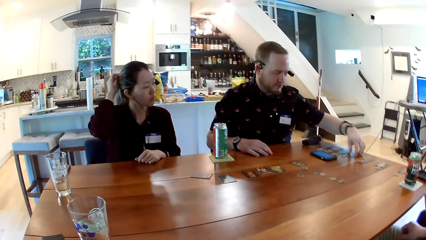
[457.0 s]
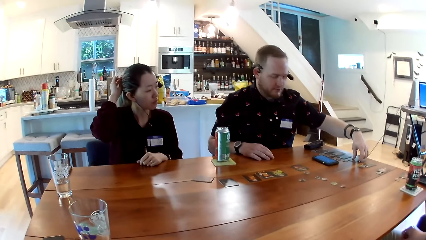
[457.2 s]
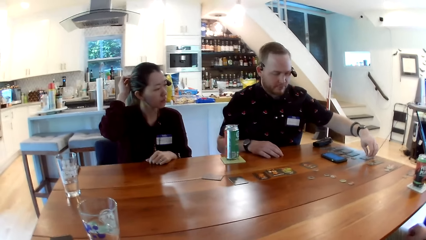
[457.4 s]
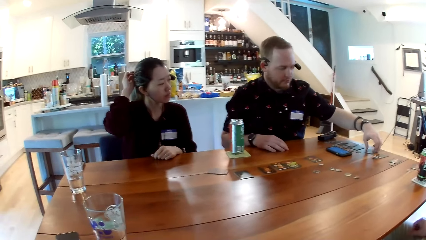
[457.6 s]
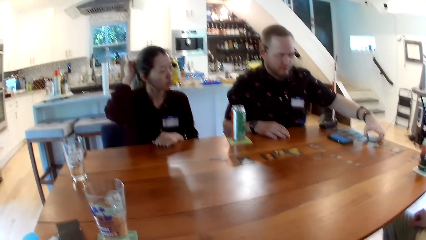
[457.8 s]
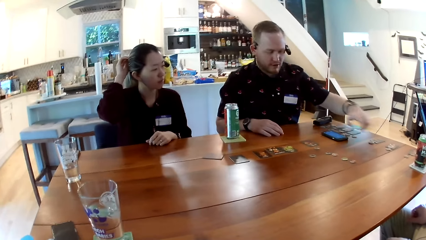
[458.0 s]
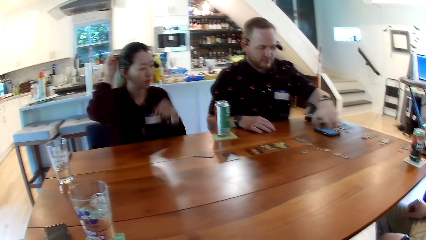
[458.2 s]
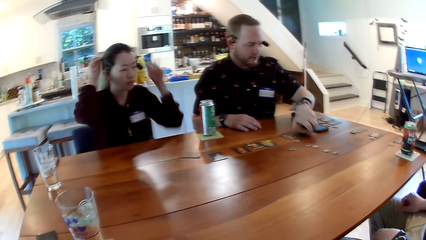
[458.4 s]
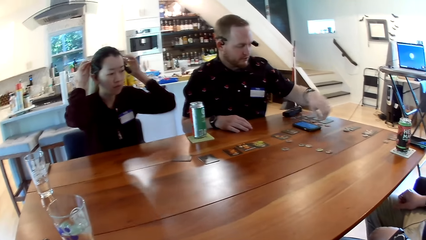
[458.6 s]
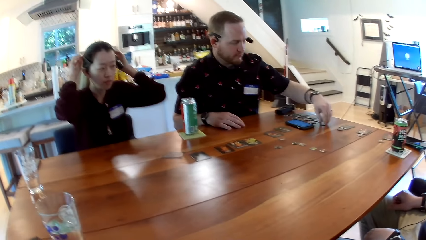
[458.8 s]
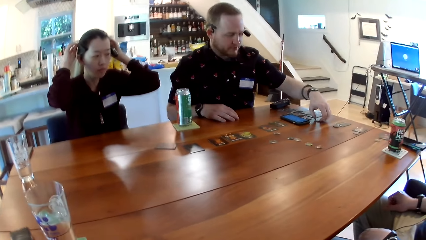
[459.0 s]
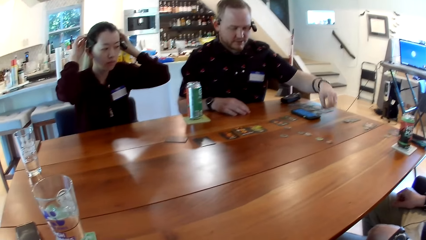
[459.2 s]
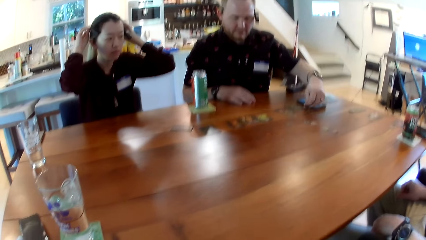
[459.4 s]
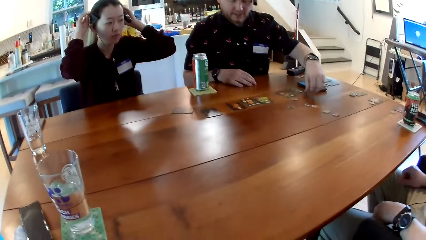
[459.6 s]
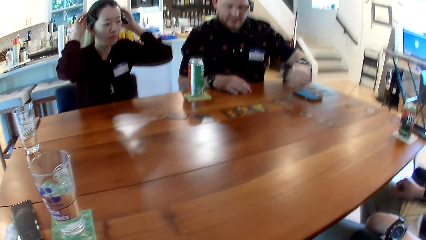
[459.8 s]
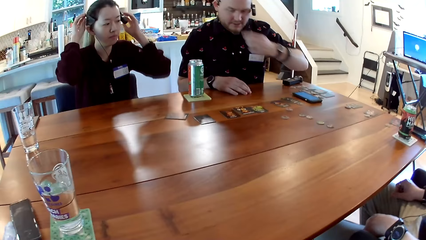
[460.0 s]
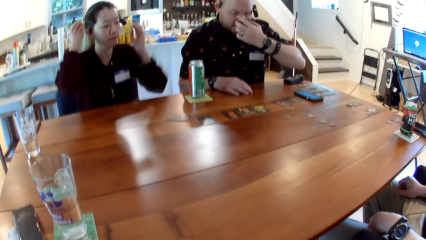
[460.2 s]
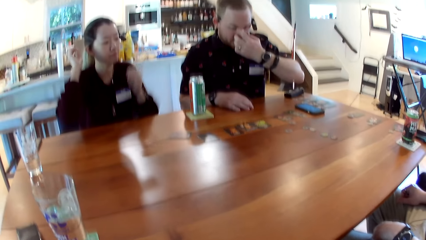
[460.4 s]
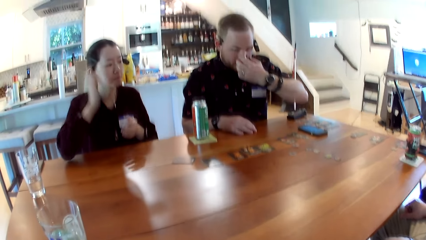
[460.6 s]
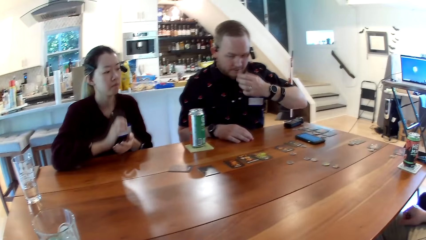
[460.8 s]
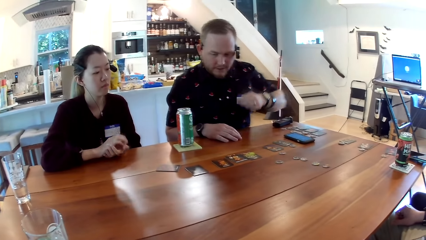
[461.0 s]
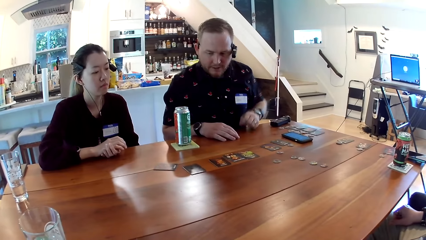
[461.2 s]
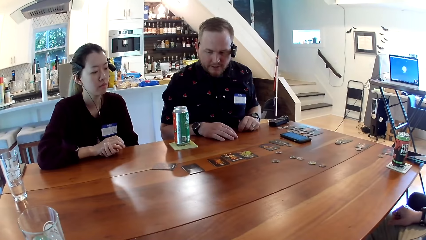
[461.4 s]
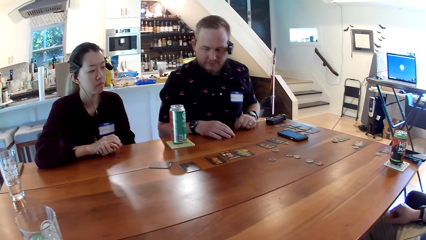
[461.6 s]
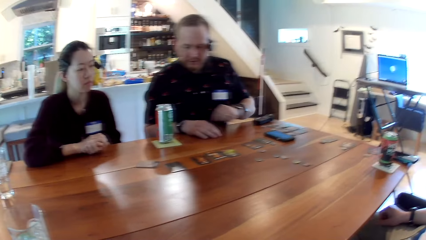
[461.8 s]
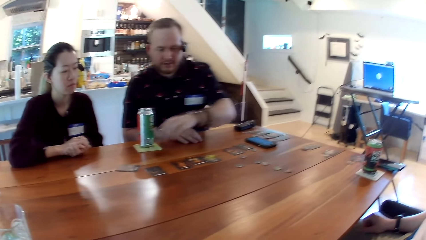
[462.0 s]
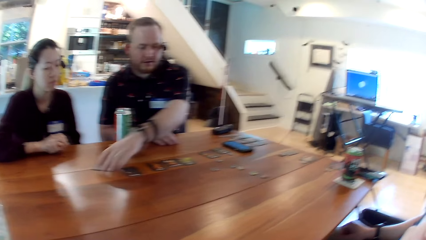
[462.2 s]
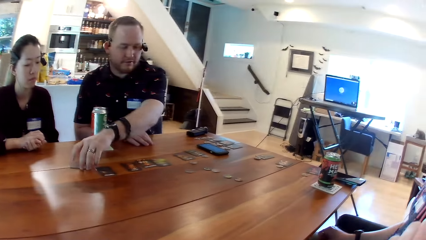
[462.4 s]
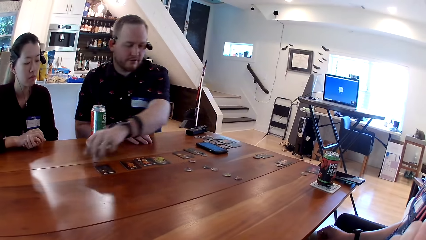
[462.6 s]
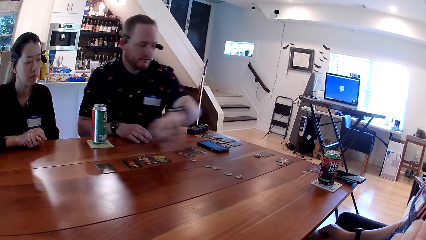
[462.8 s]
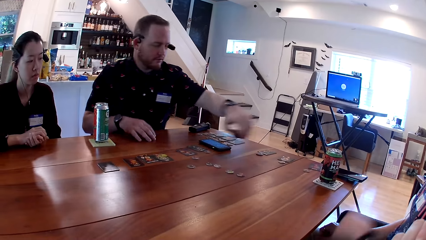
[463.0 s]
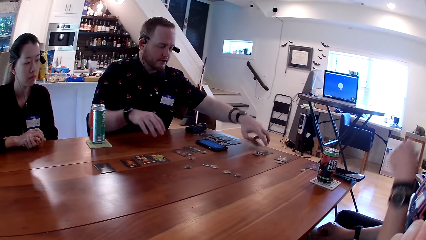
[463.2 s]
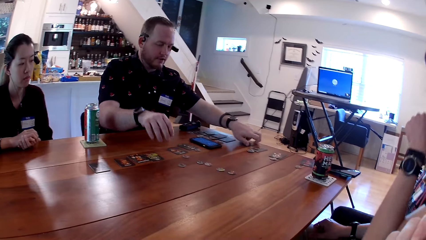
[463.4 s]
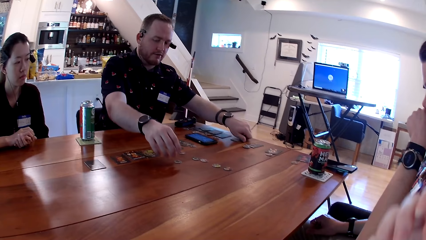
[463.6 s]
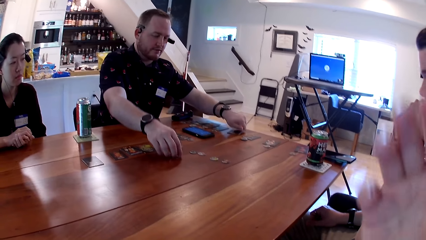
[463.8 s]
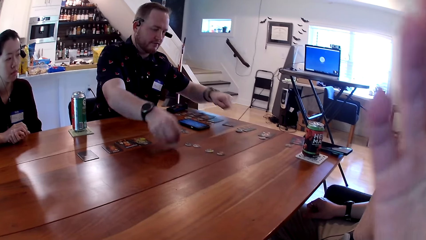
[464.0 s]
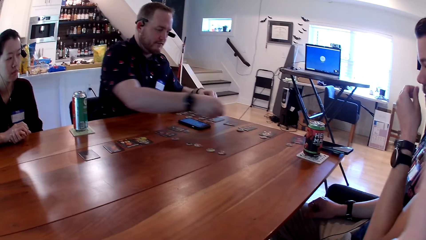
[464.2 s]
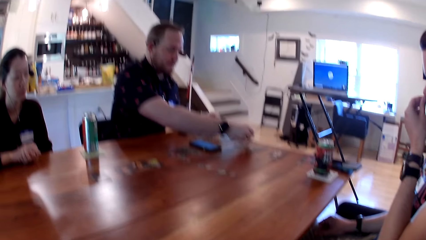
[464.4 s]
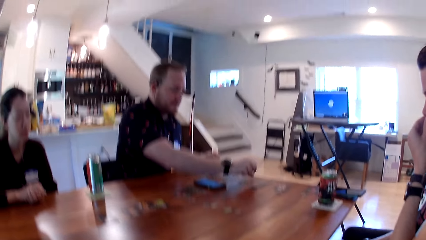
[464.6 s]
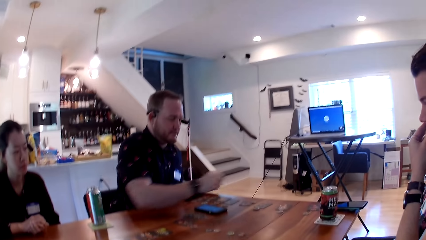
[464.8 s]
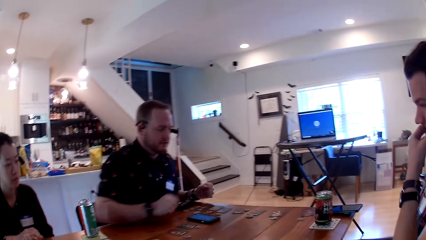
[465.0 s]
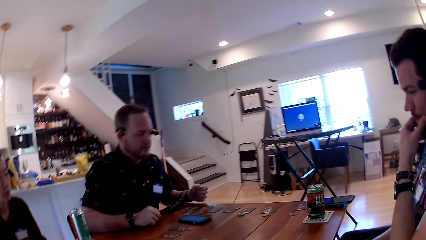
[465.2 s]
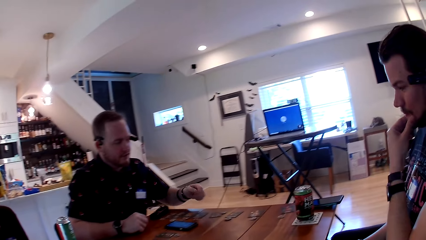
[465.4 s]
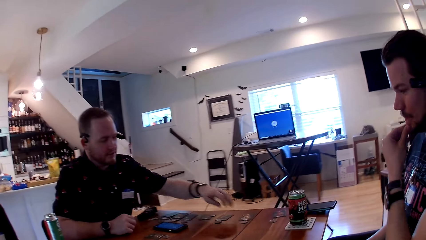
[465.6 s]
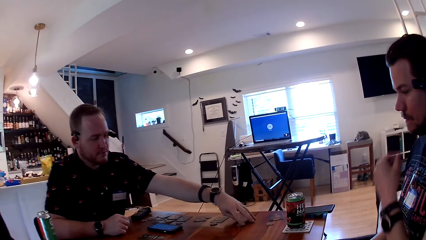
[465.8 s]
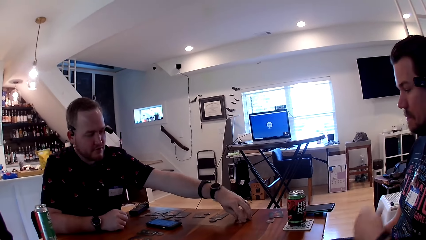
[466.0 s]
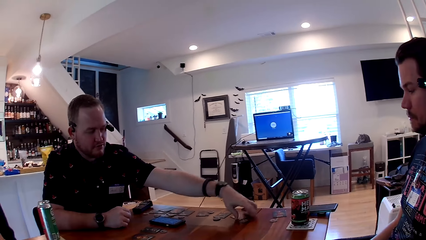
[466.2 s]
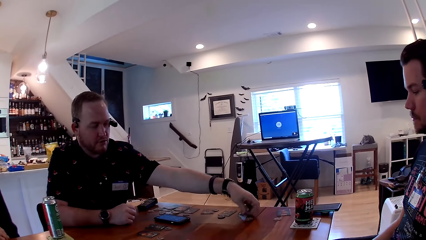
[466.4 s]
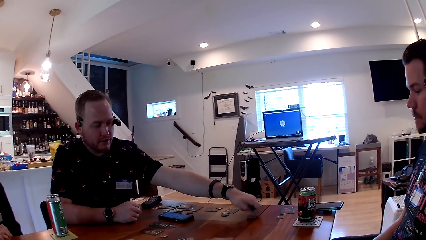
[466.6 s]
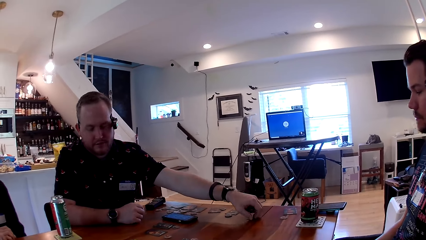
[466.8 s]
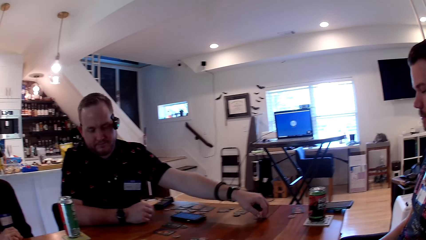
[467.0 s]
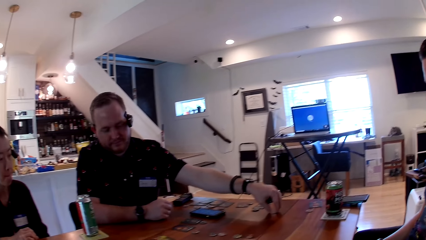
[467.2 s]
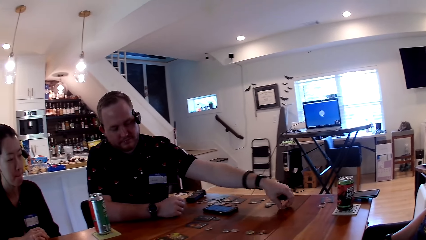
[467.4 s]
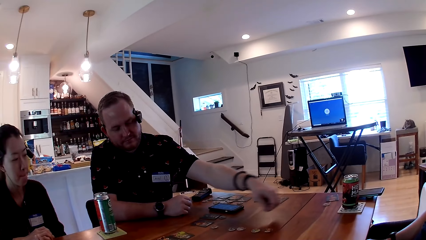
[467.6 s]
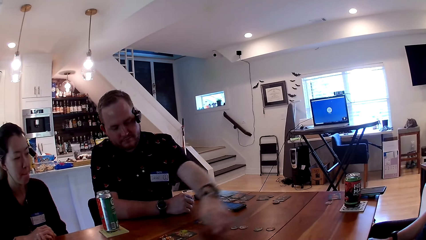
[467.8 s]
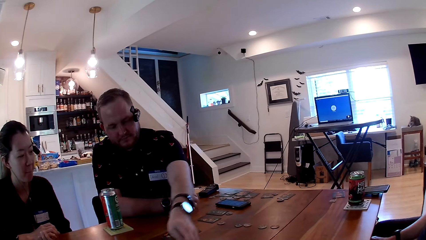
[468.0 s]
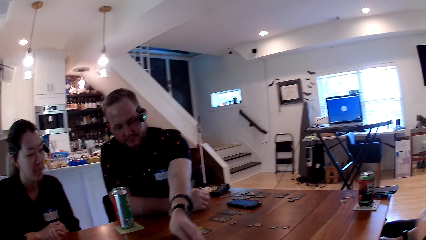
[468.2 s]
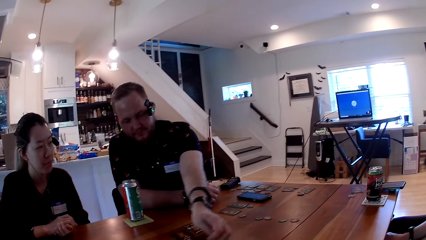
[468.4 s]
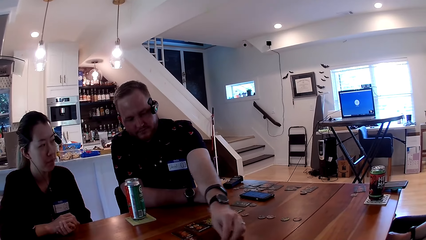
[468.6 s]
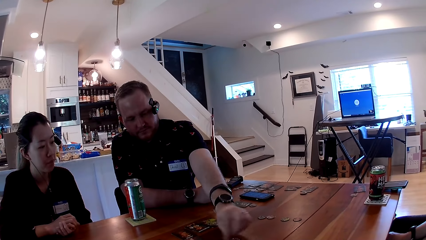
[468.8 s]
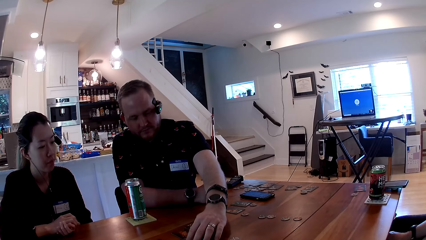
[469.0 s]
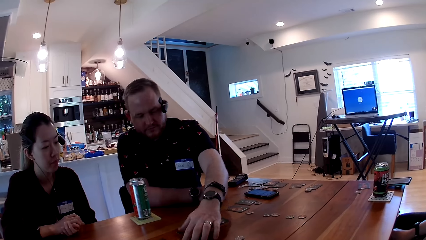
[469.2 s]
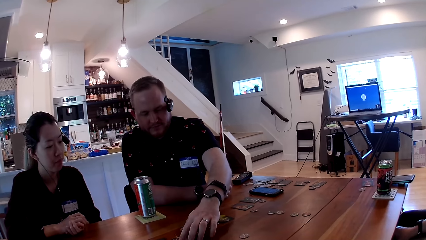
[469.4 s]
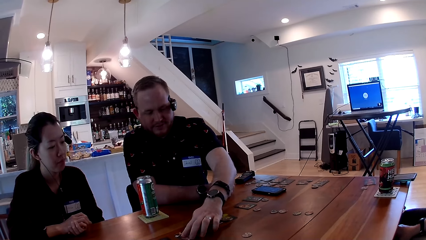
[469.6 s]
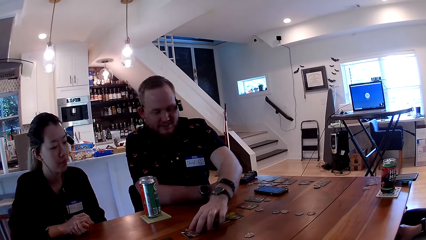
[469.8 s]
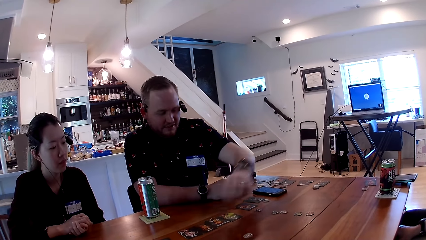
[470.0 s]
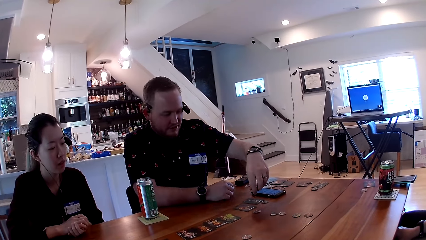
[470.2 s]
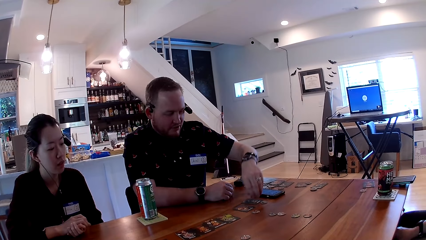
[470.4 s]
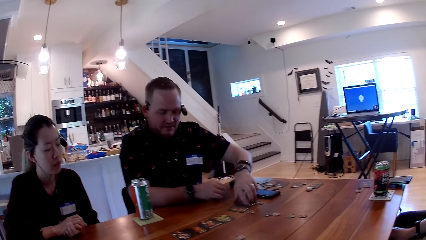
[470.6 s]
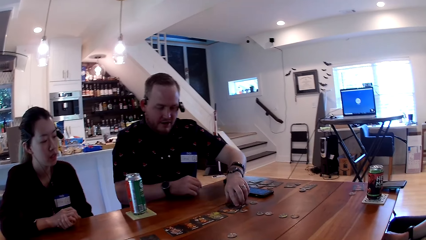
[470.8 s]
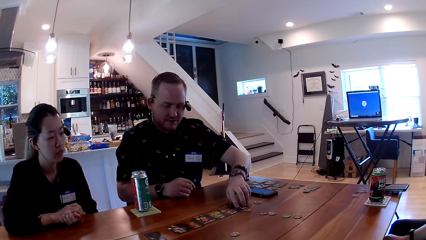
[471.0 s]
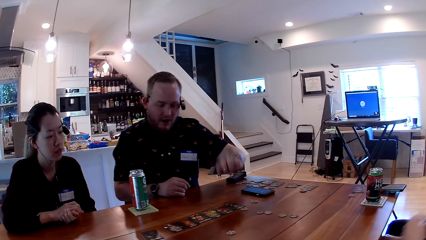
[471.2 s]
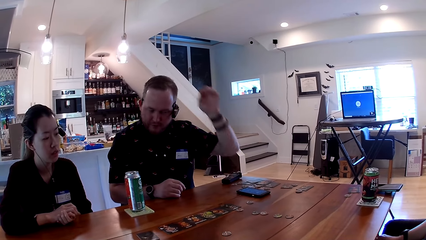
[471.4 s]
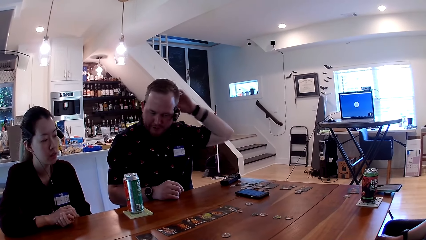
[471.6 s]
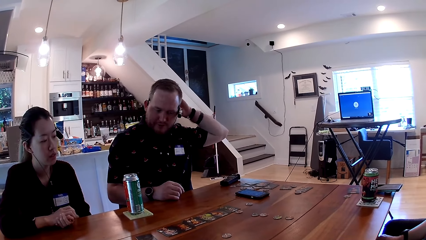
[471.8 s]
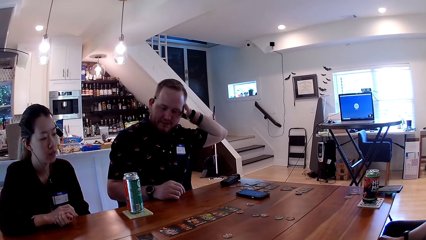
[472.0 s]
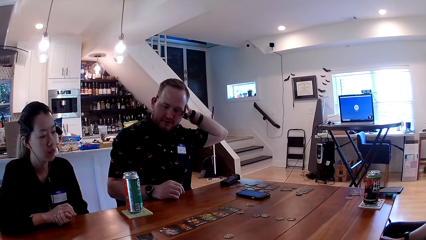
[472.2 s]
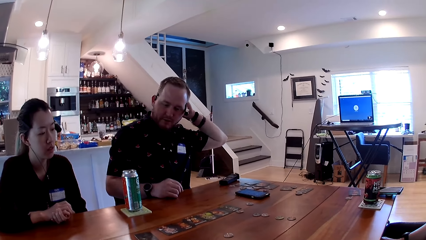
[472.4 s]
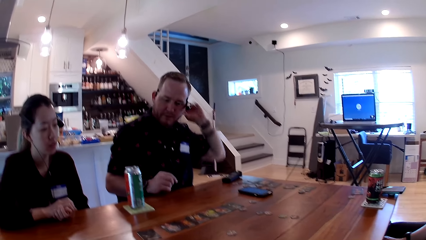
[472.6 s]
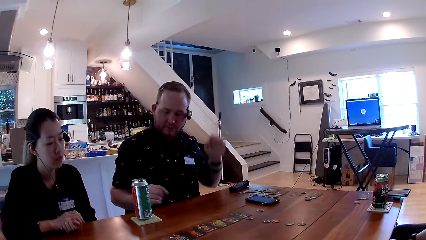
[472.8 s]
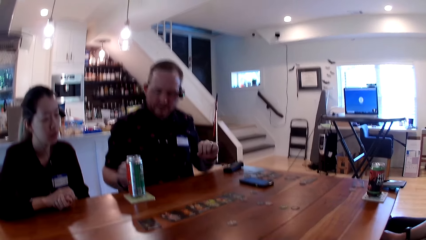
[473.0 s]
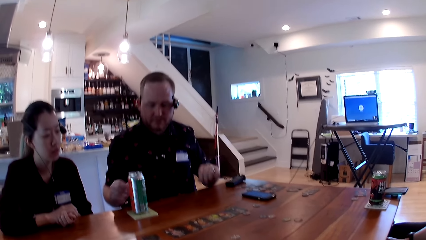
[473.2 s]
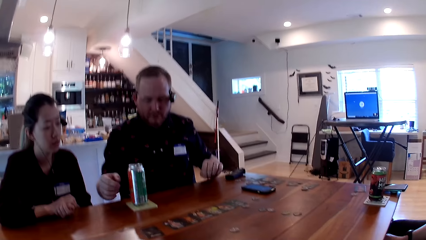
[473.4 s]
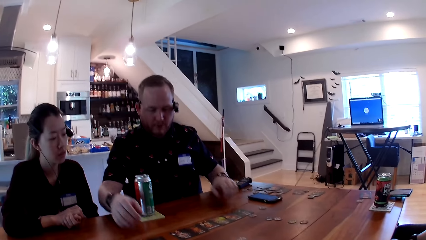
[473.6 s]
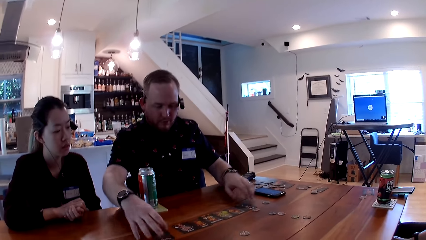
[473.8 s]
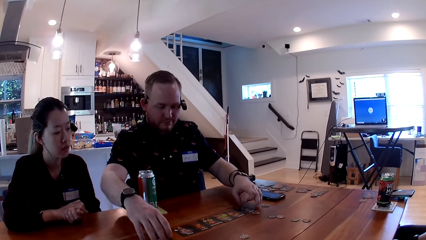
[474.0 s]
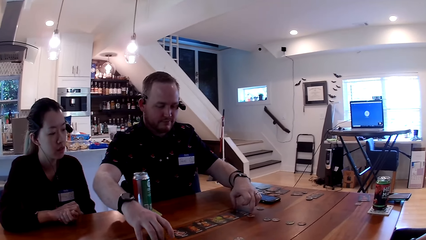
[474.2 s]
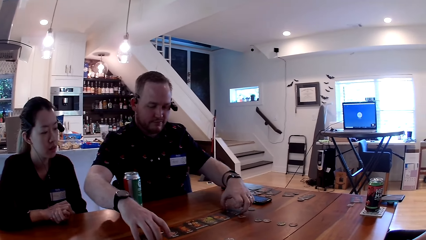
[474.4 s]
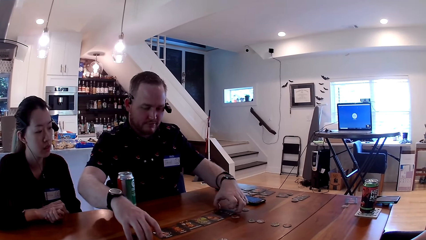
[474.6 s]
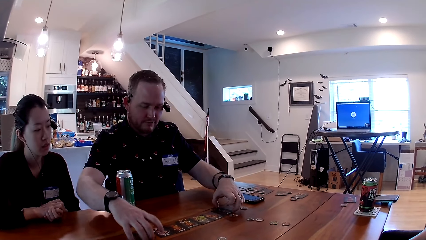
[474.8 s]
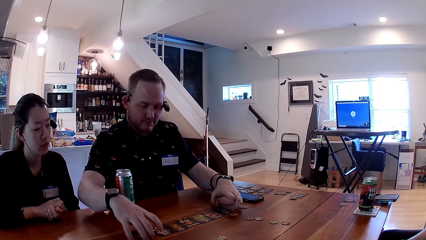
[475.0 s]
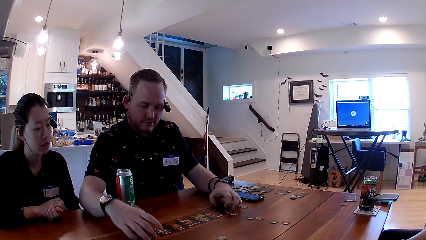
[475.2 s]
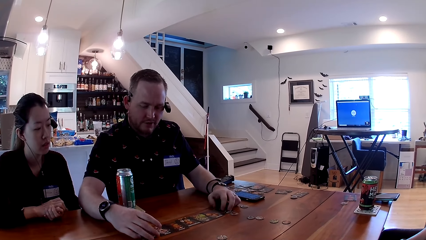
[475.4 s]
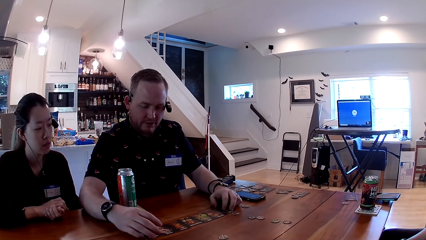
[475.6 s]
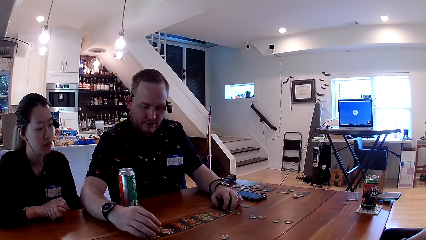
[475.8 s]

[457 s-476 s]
A man picks up a card from the table with his left hand. He drops the card on the table with his left hand. A woman adjusts an earphone in her ear with her hands. The man picks up a token from the table with his left hand. He drops the token on the table with his left hand. He touches his nose with his left hand. He picks up the card from the table with his left hand. He drops the card on the table with his left hand. He picks up the token from the table with his right hand. He drops the token on the table with his right hand. He picks up the card and token from the table with his left hand. He drops the card and token on the table with his left hand. He moves the cards on the table with his left hand. He touches his head with his left hand. He moves the cards on the table with his hands.
